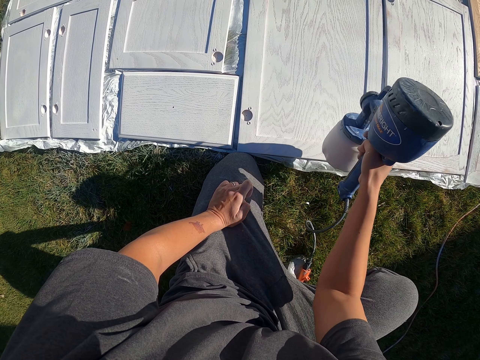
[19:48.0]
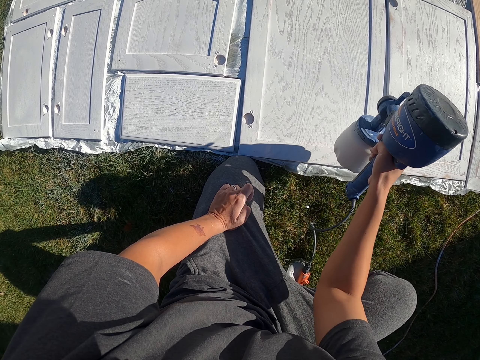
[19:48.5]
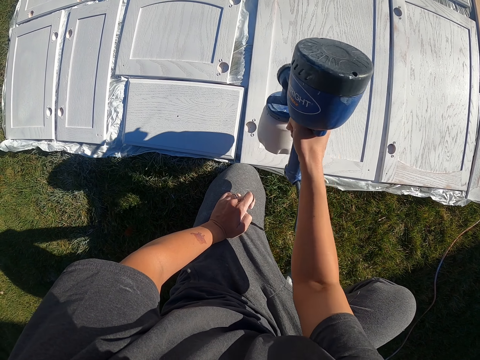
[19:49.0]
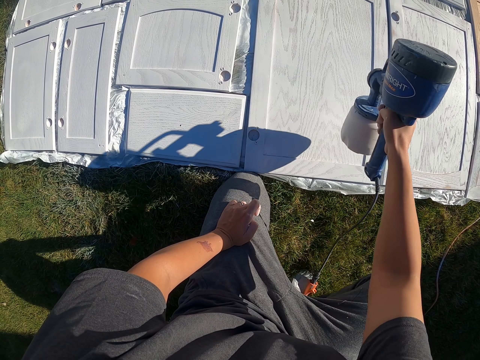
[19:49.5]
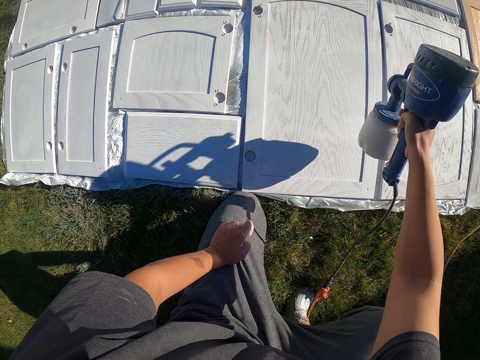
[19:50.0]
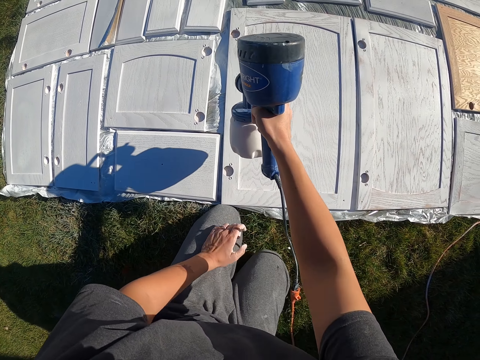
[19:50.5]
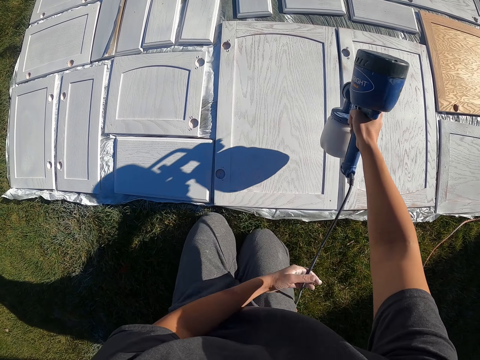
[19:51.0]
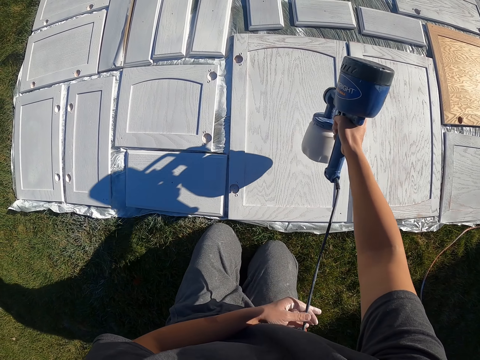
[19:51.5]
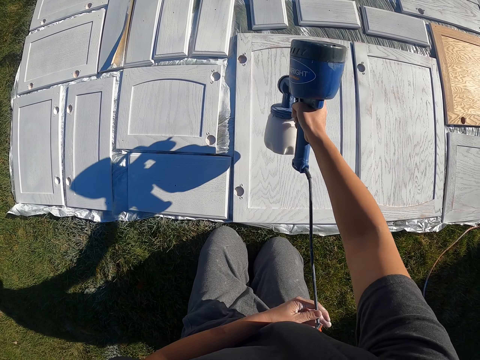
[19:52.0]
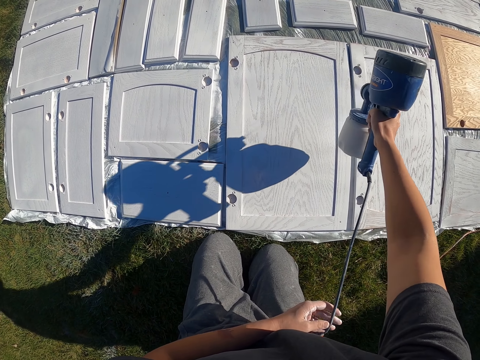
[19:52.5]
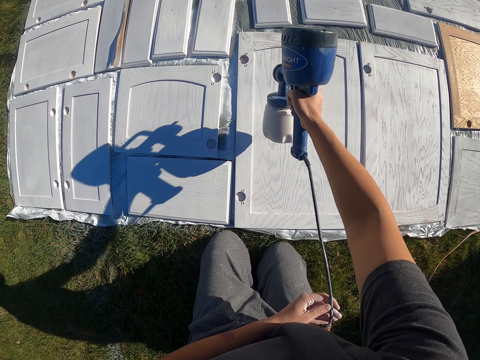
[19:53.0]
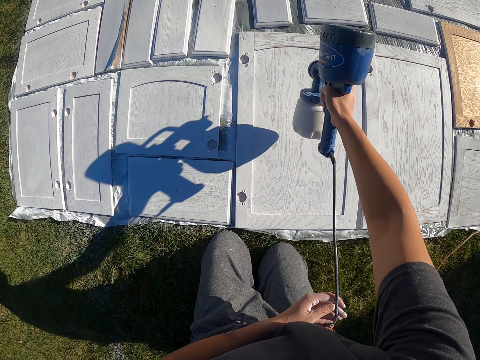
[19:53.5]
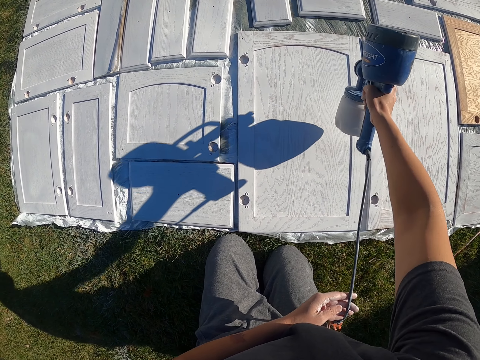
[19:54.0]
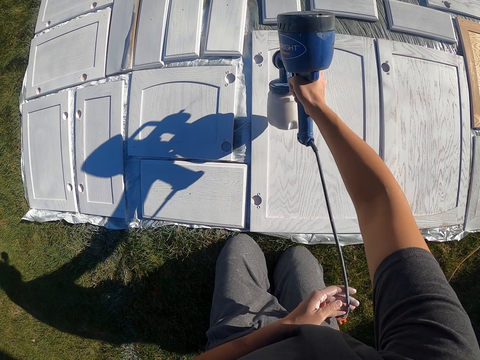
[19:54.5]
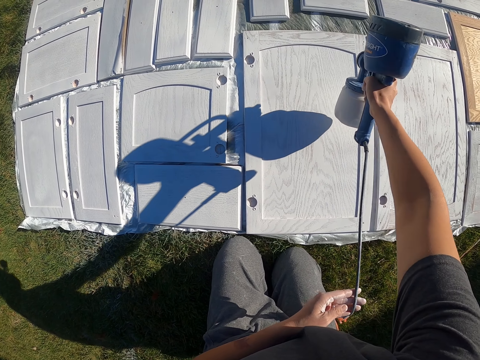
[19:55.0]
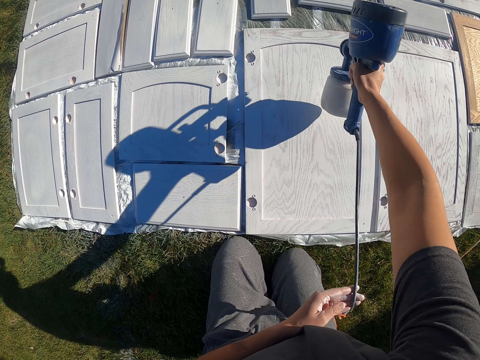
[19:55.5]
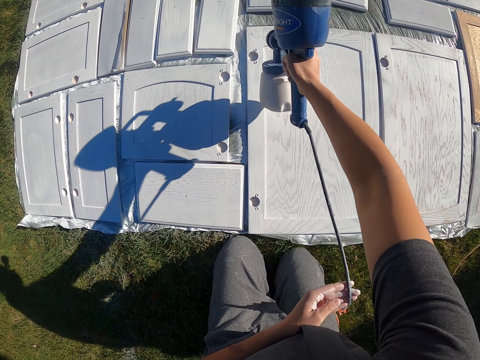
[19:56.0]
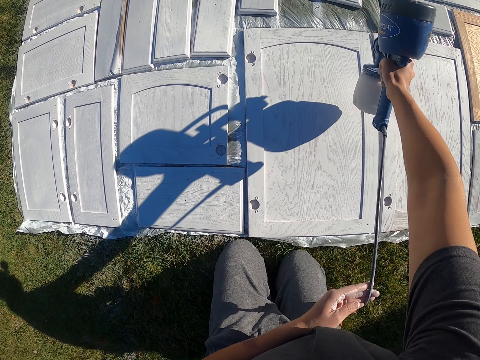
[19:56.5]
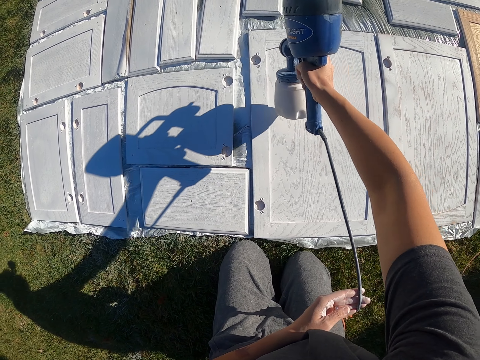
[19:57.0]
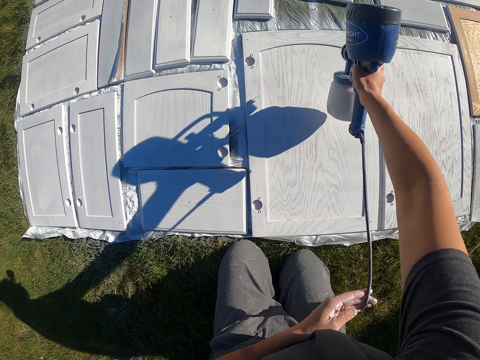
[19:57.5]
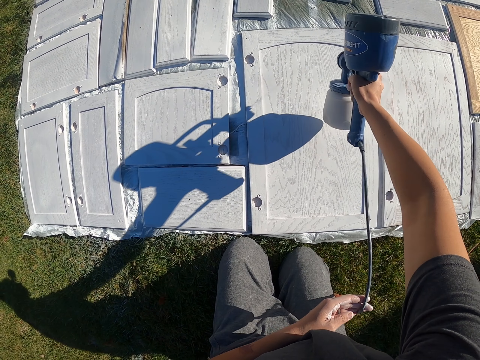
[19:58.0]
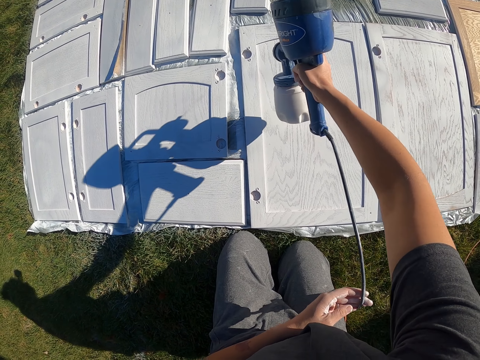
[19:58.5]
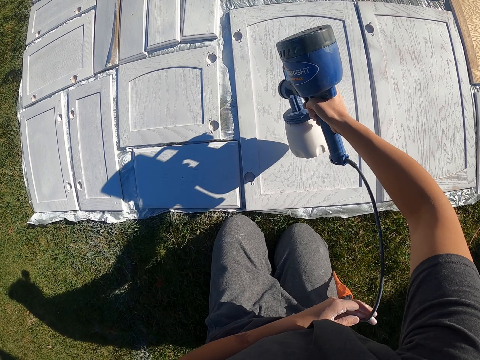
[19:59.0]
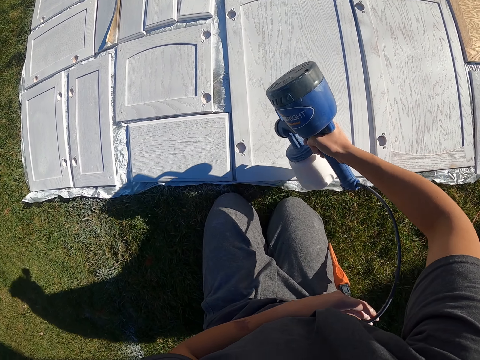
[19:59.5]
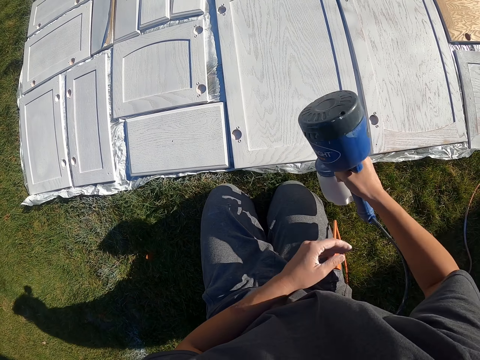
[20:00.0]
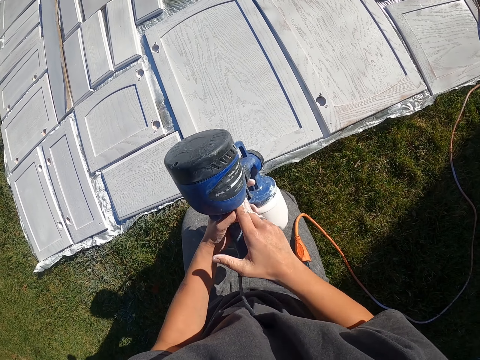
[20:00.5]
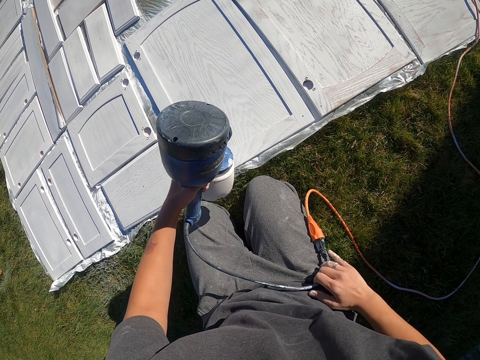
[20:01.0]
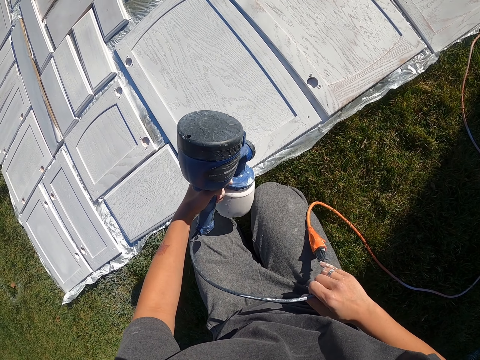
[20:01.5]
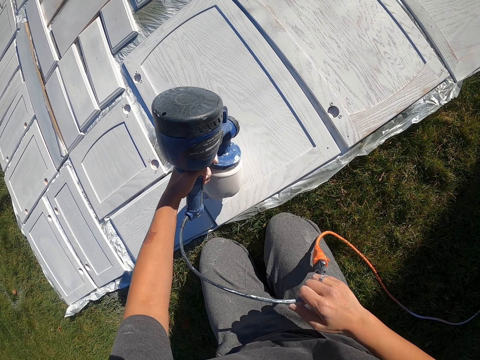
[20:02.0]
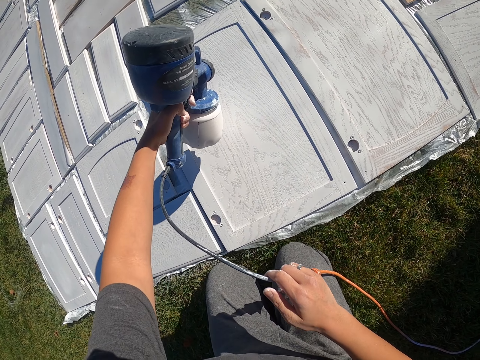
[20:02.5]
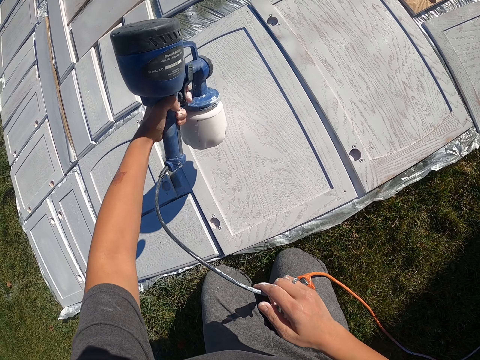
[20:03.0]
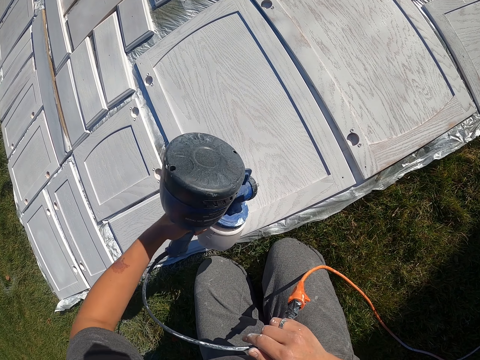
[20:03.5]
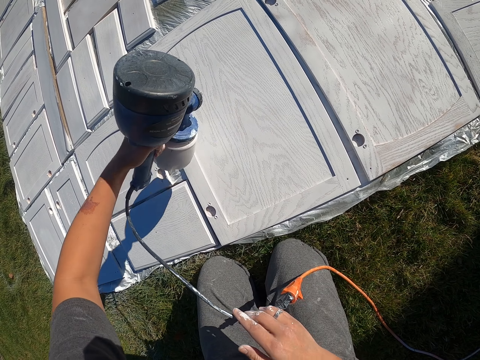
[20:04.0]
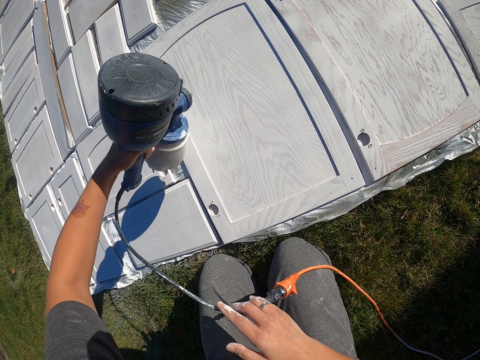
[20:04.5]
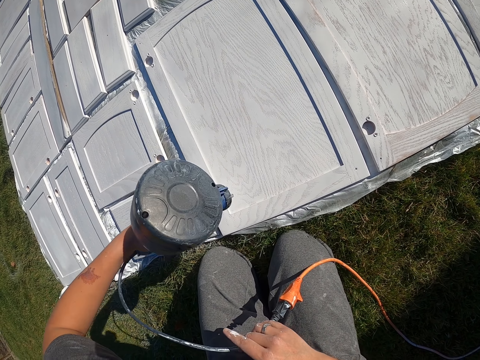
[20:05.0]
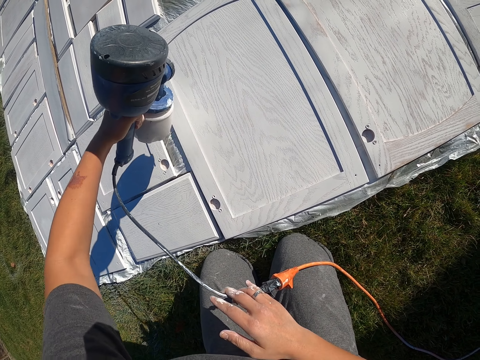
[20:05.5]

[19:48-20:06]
The camera wearer holds the paint sprayer cable. They spray paint on a cabinet door with the paint sprayer. They adjust the paint sprayer. They spray paint on the cabinet door with the paint sprayer.

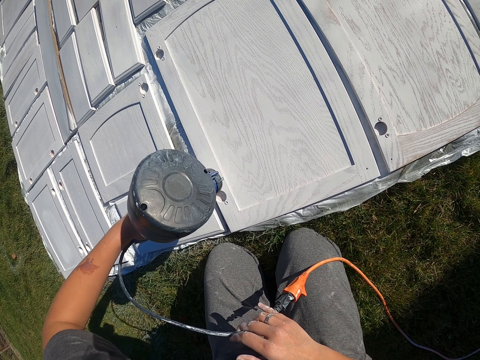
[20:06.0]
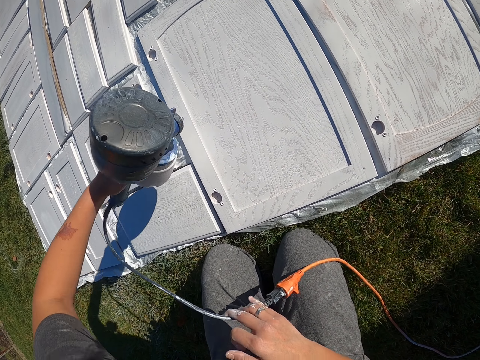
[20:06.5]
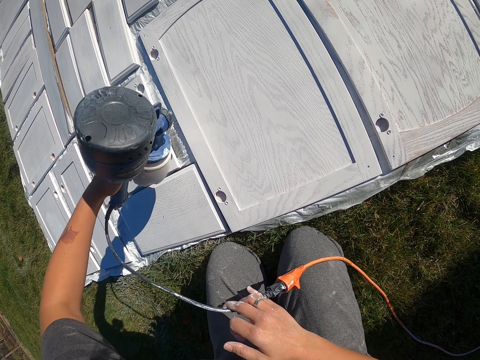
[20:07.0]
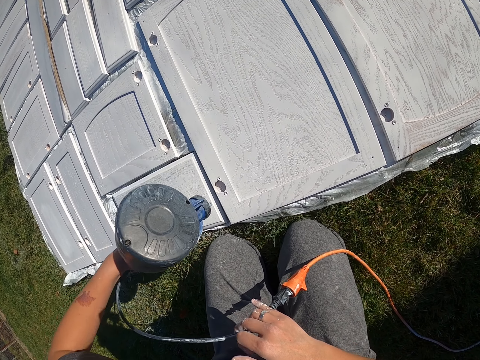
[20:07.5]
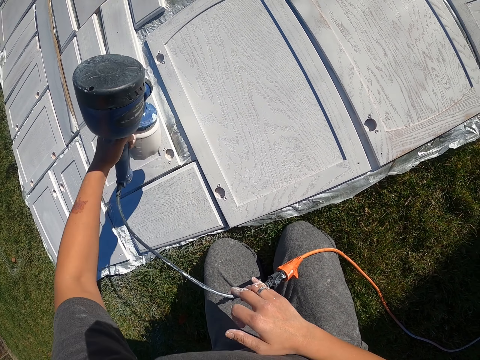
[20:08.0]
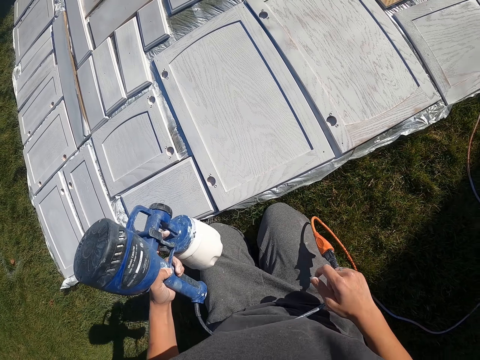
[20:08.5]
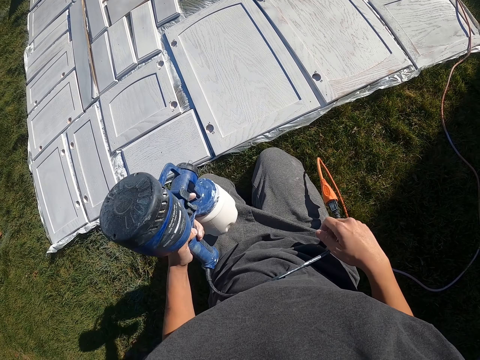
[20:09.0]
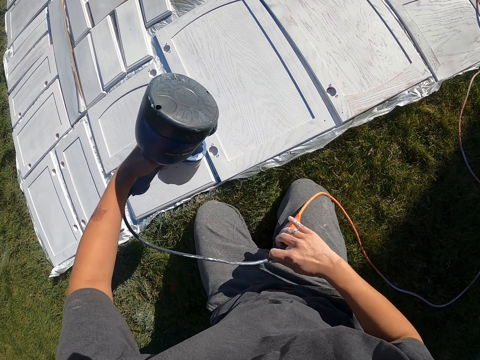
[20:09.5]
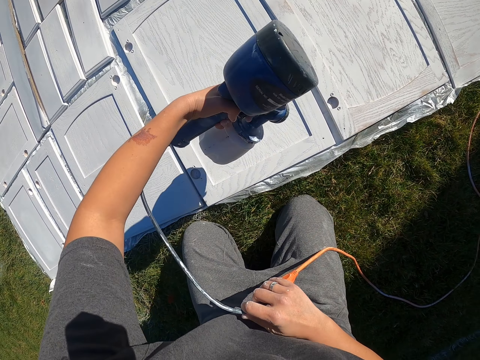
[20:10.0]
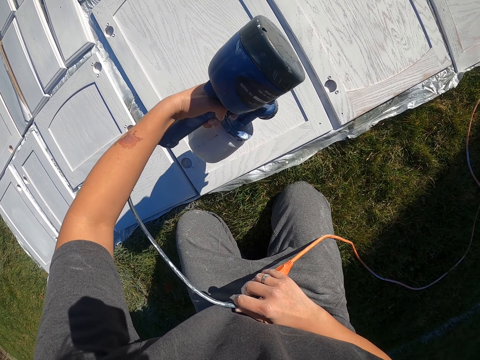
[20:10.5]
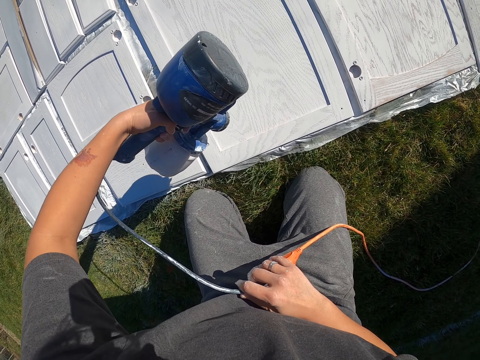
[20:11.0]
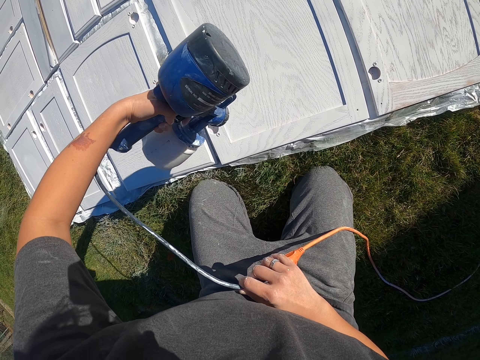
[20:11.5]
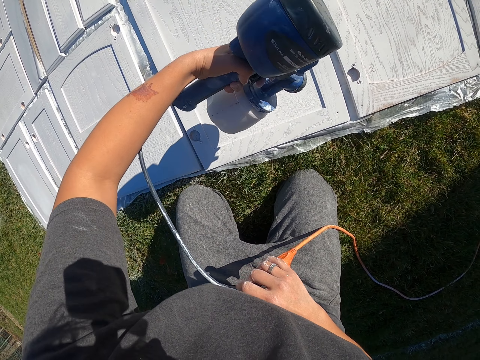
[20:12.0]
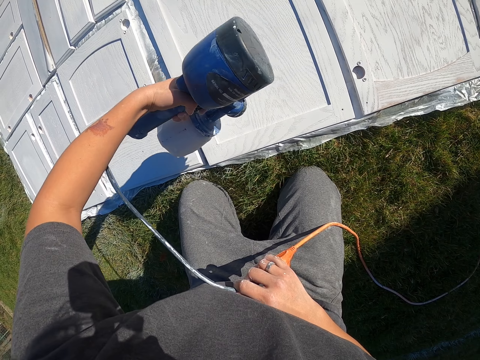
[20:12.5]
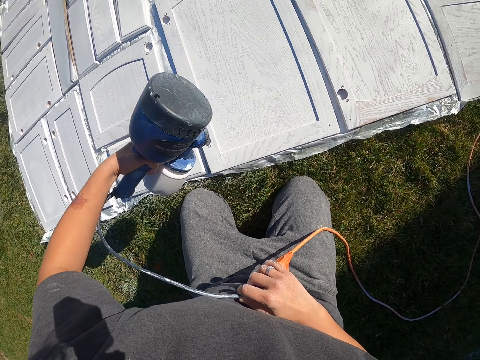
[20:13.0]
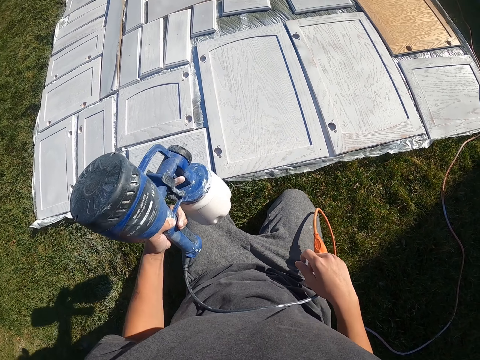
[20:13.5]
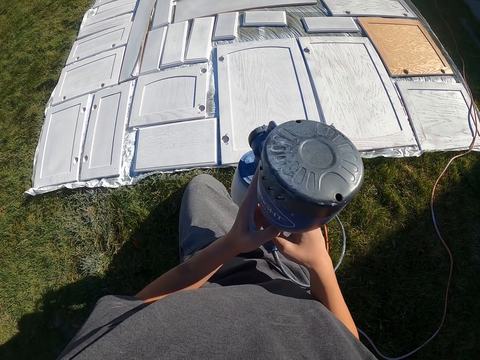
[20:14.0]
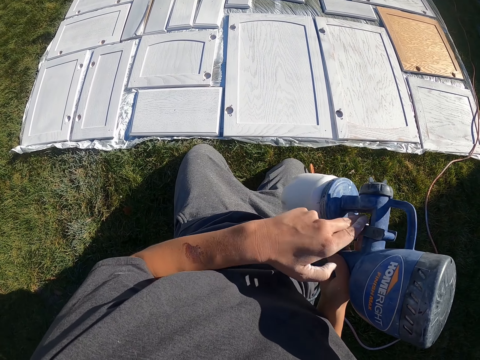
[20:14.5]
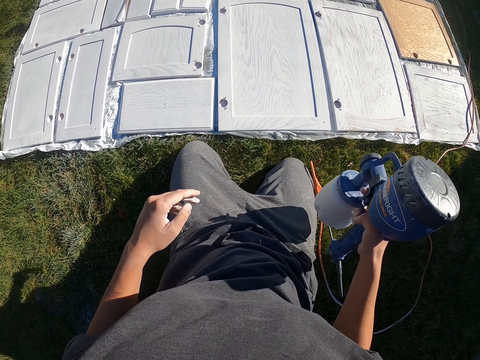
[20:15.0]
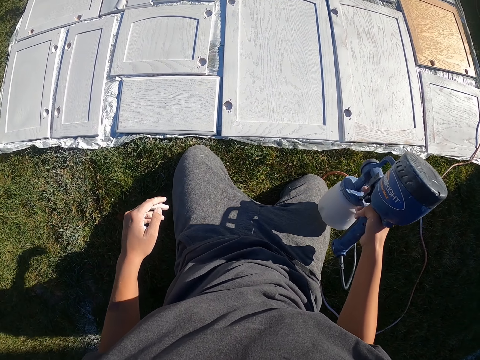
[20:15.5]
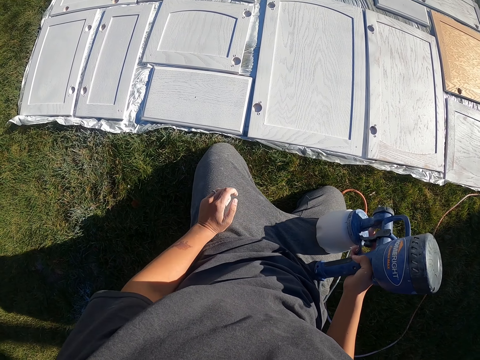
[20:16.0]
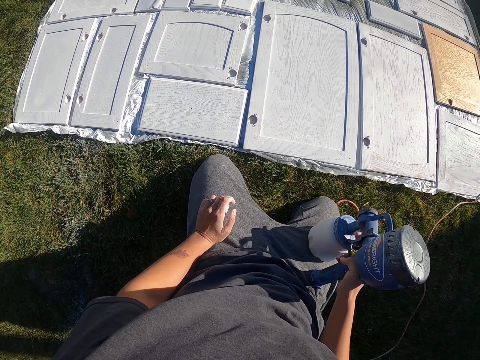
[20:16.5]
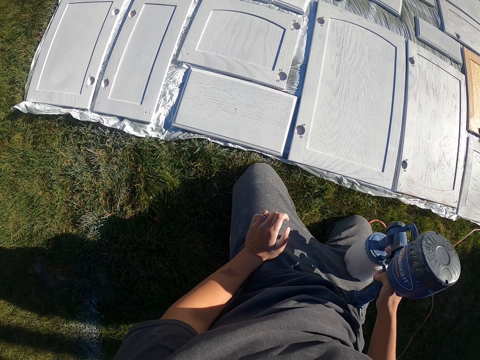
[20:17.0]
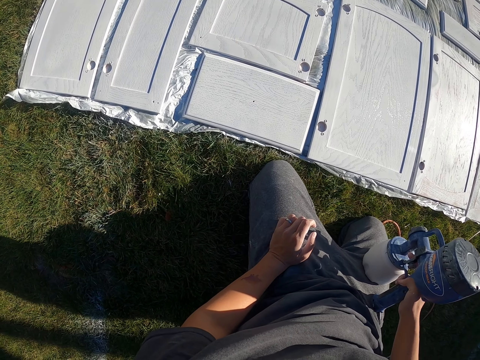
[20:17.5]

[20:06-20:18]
The camera wearer adjusts the paint sprayer. They spray paint on a cabinet door with the paint sprayer. They adjust the paint sprayer. They look around the cabinet doors.
